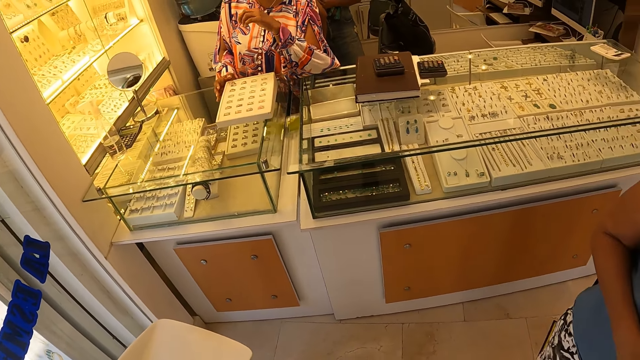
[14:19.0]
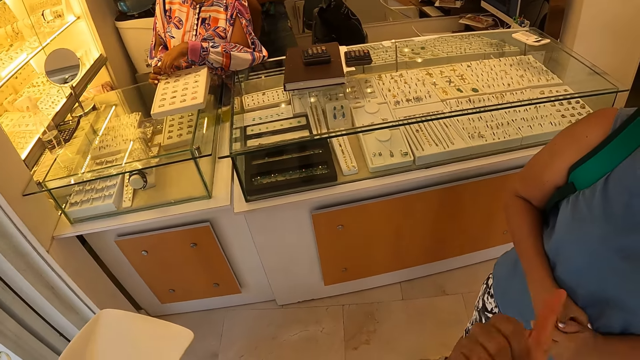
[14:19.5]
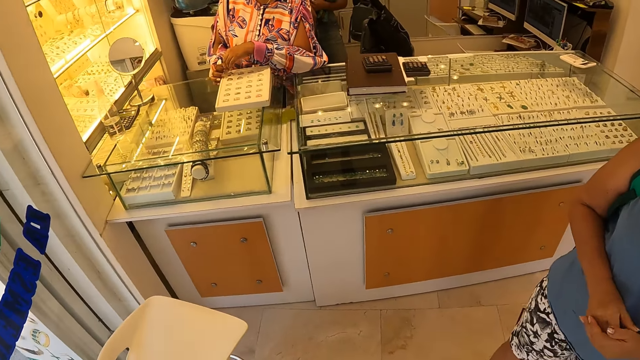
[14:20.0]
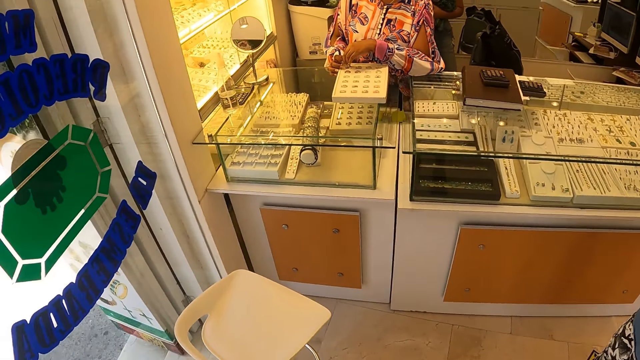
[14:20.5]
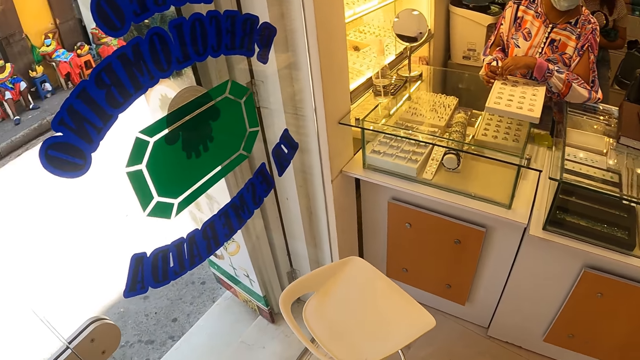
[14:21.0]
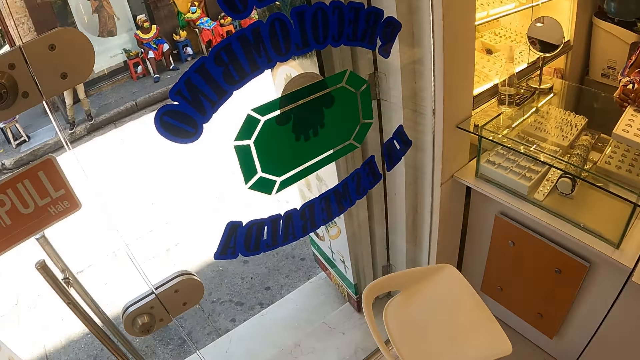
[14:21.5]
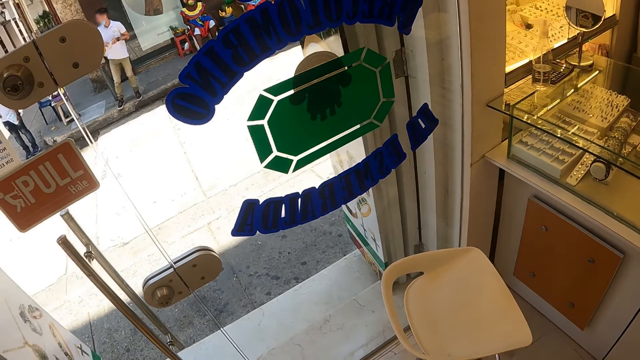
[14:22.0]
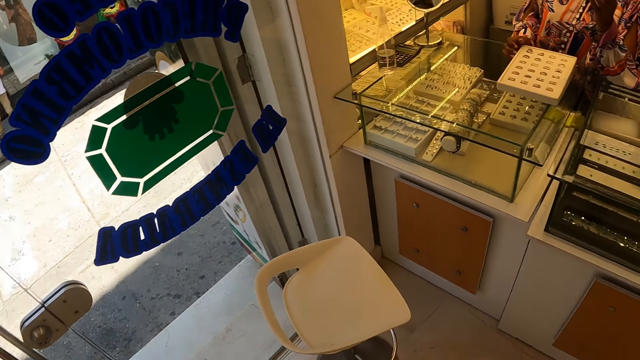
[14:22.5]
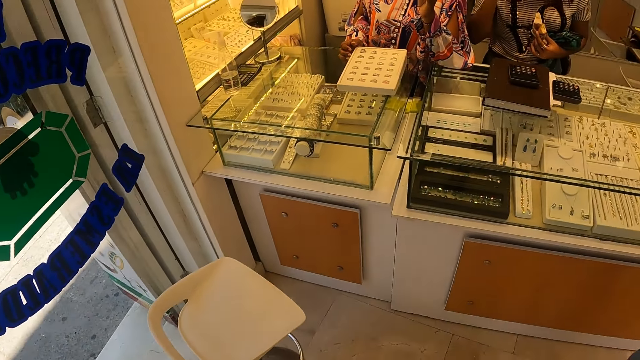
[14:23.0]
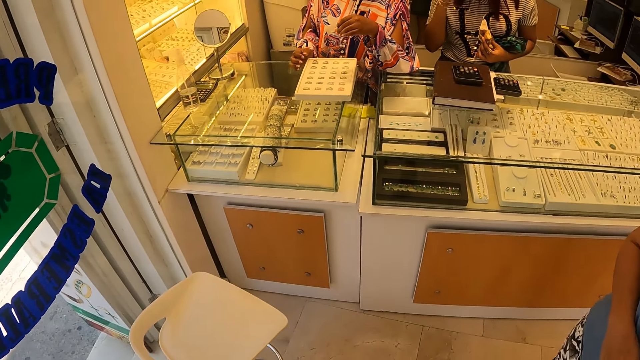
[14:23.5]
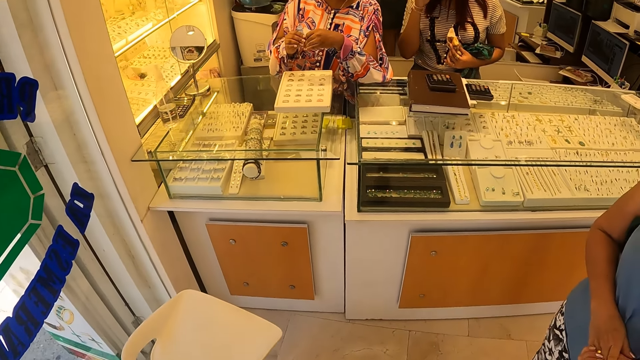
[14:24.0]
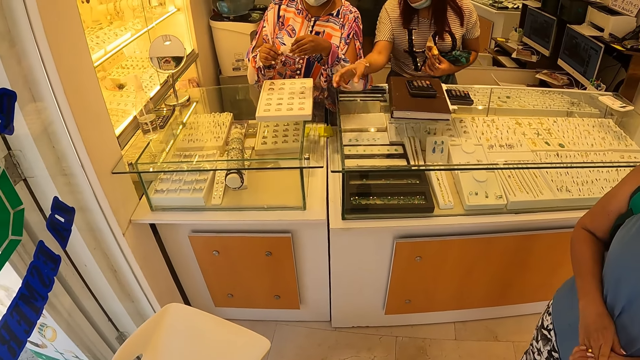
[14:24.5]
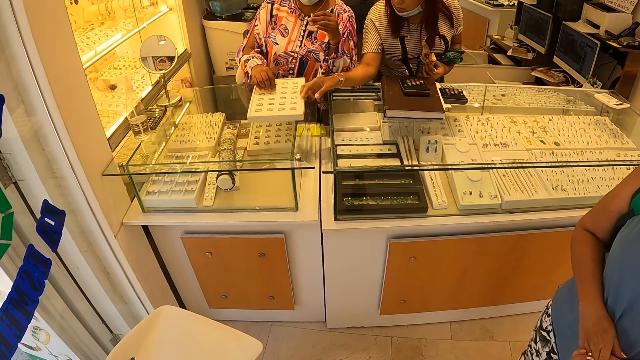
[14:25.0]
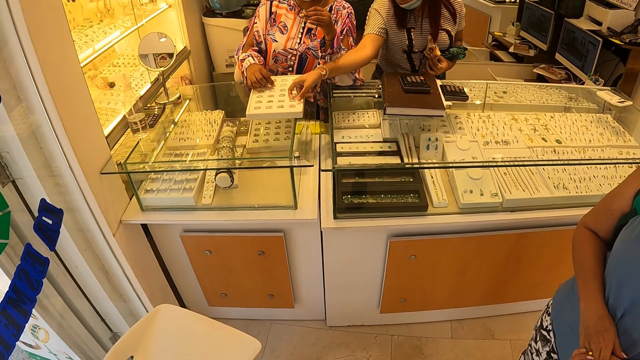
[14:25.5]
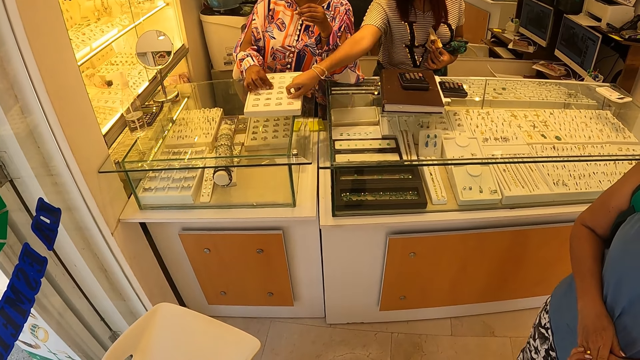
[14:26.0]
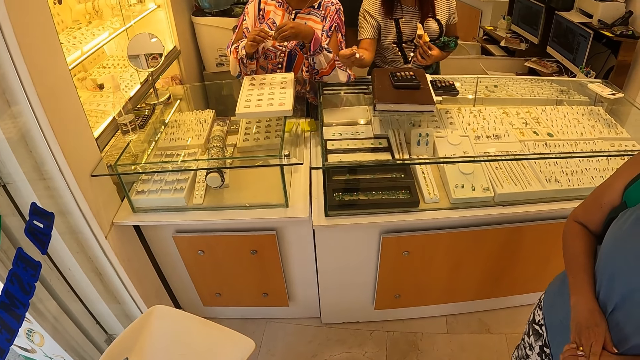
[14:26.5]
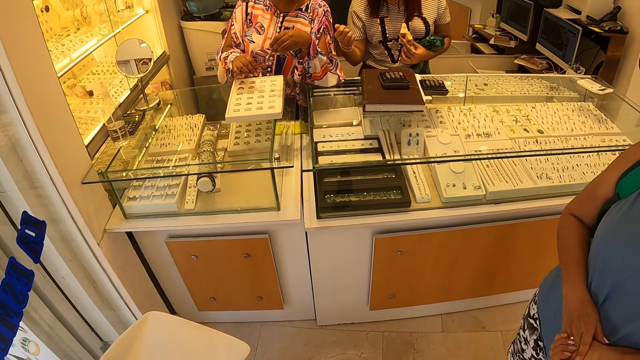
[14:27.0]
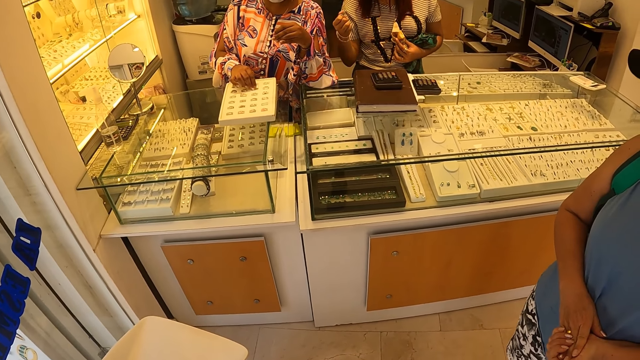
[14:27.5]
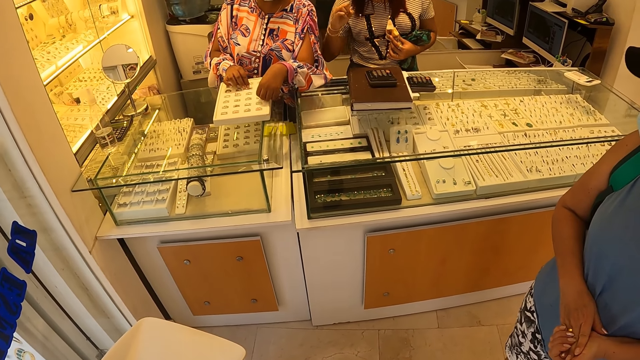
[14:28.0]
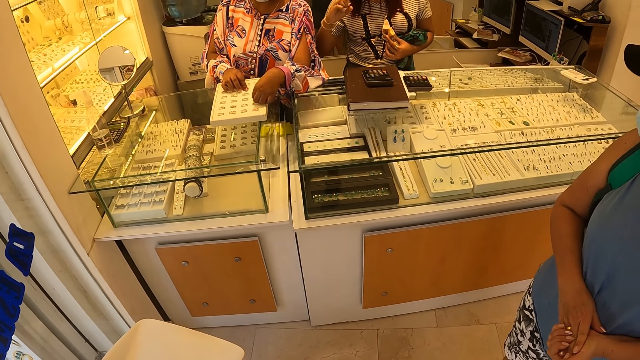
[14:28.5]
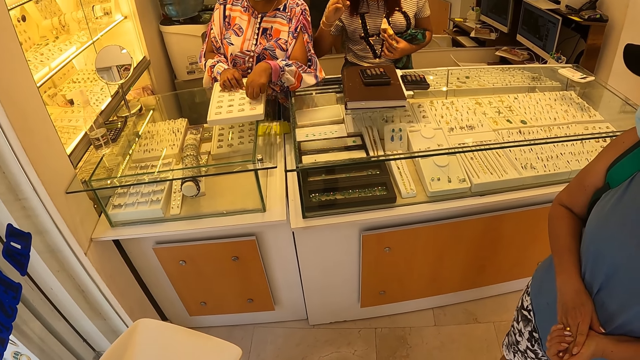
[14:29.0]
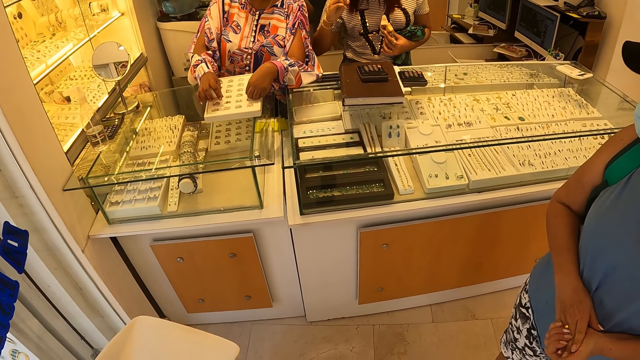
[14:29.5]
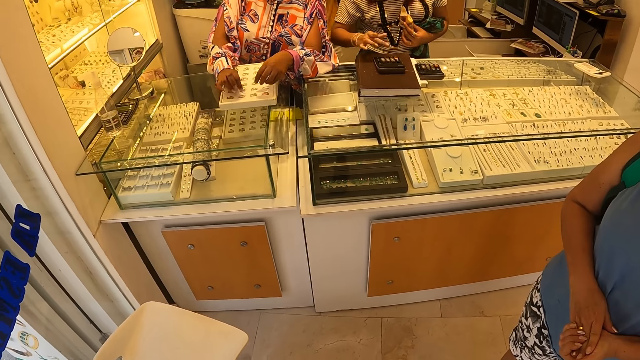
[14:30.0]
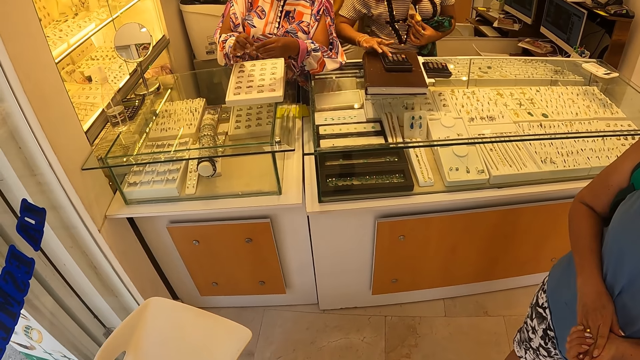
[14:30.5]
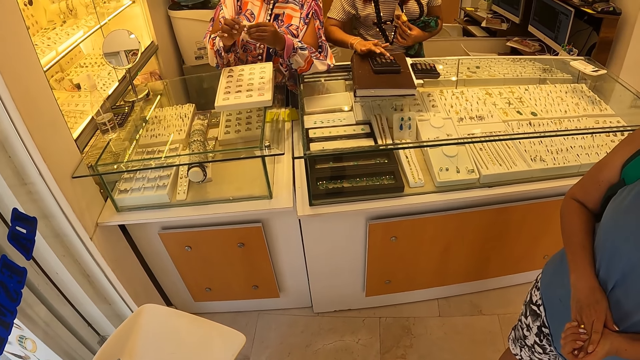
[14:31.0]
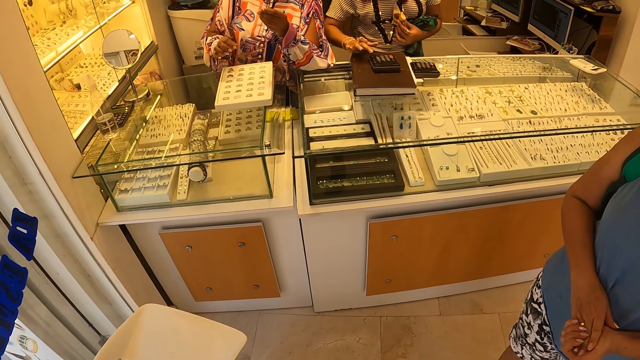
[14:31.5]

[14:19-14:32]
The camera wearer looks aside. They converse with three women. One woman picks a ring. The camera wearer converses with the three women. The woman checks the ring. The camera wearer converses with the three women.

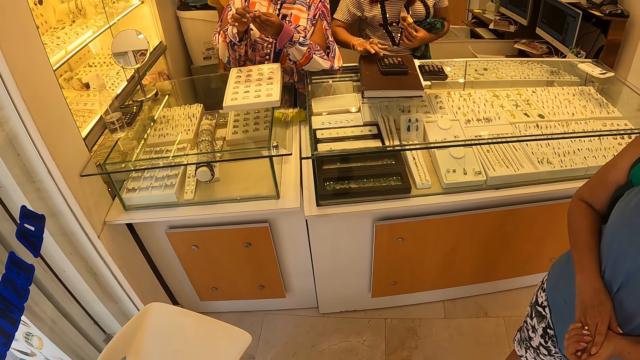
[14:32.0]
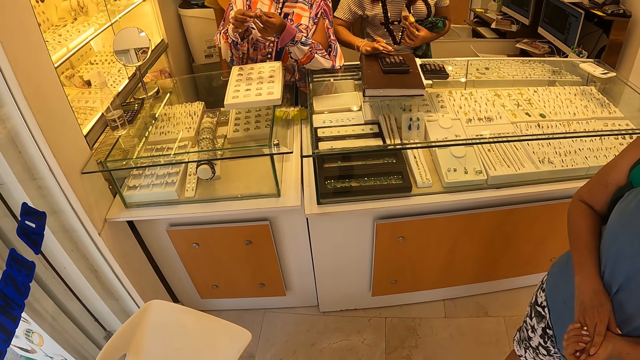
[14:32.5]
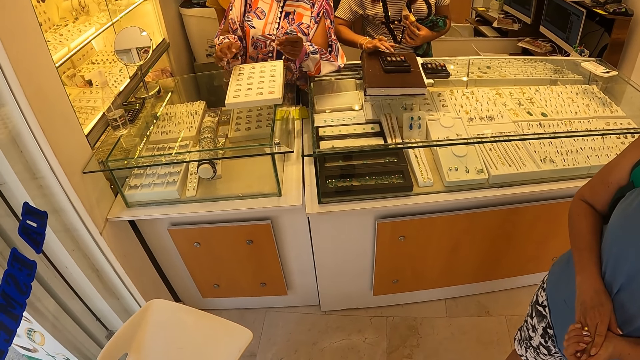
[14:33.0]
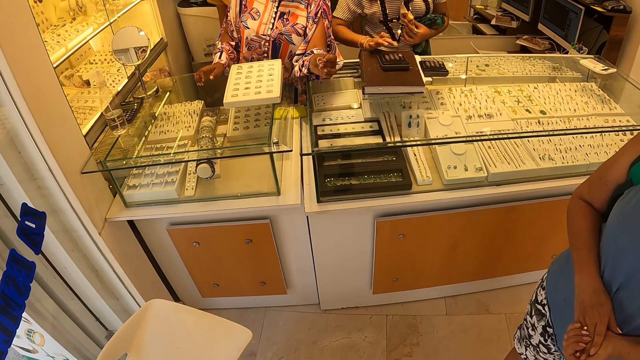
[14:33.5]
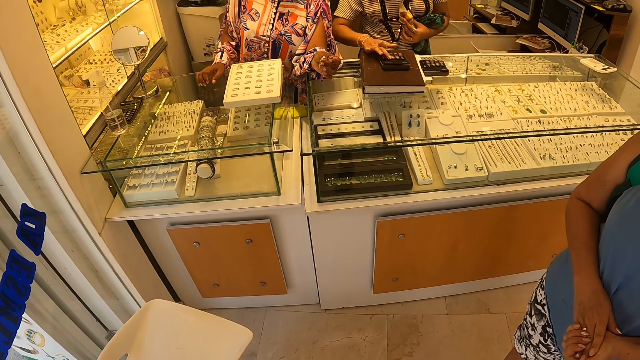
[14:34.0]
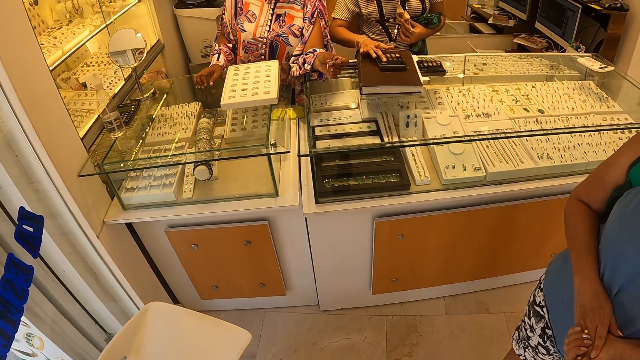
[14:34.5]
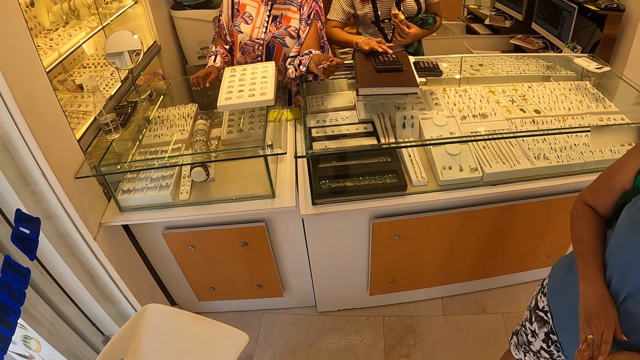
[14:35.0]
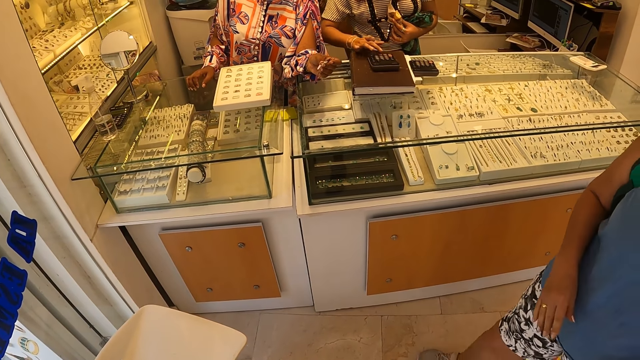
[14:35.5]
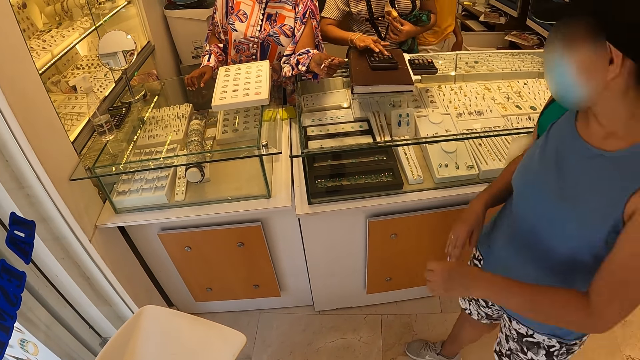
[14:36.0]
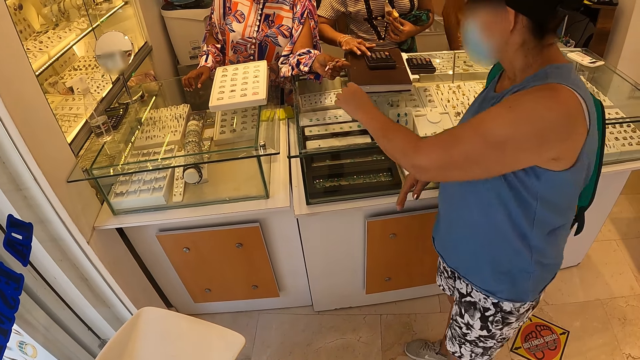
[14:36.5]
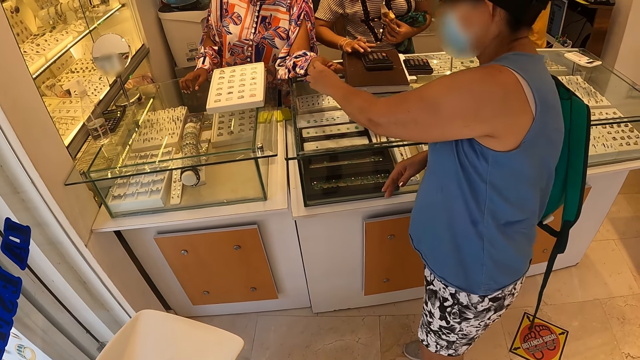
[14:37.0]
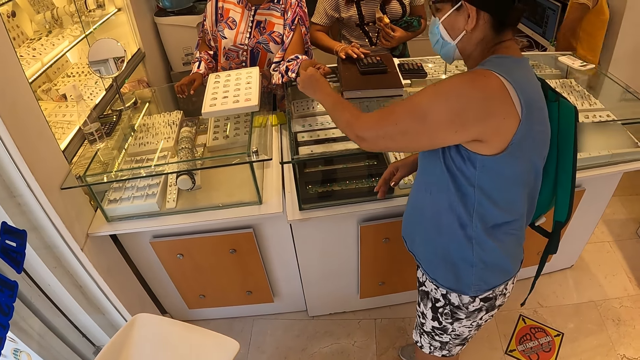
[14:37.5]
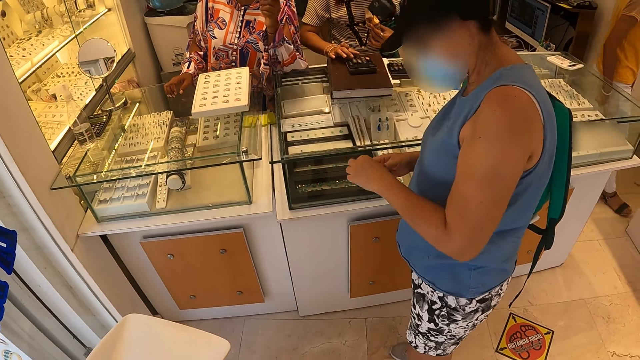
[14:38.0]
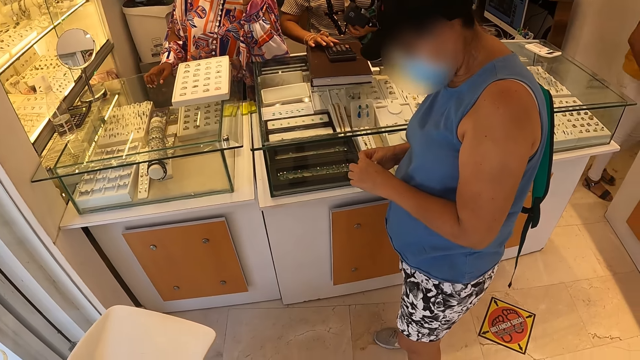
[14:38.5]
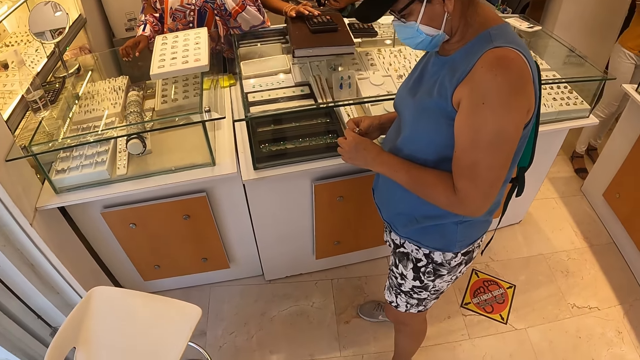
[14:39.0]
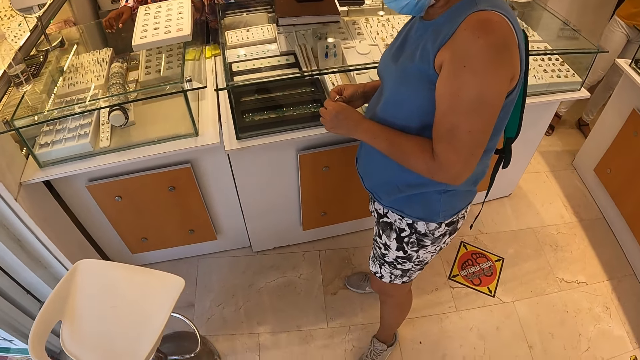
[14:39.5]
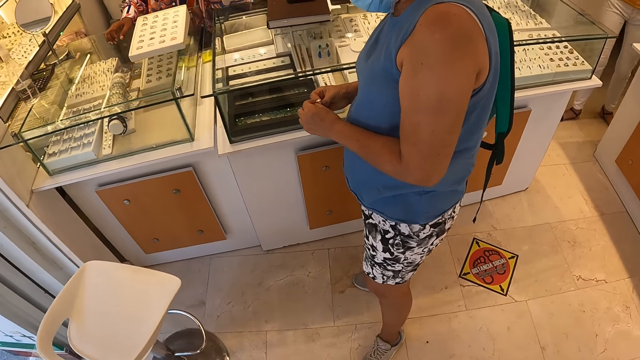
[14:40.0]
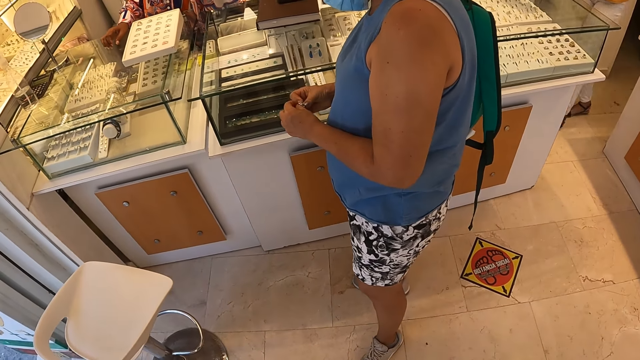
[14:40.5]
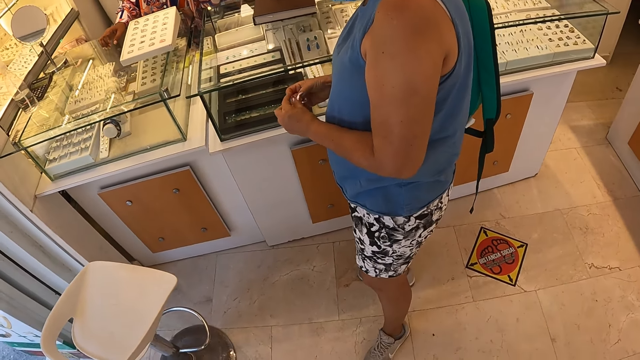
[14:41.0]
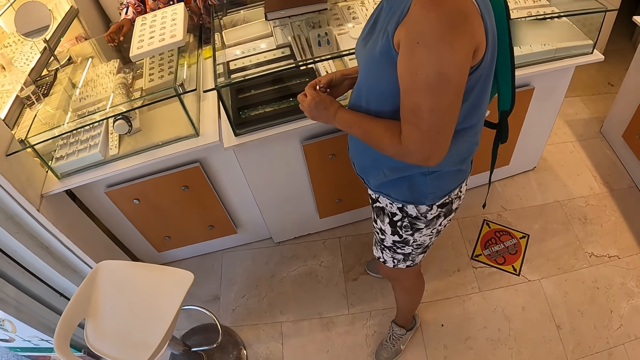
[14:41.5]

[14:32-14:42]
A lady picks the jewelries or a ring from another lady. The first lady checks the ring.
